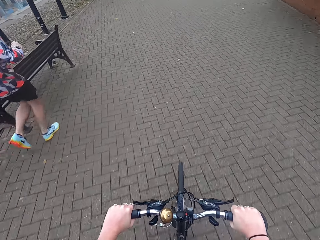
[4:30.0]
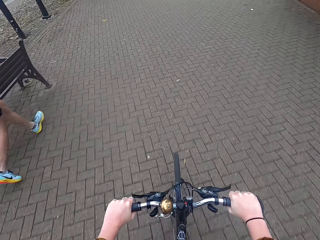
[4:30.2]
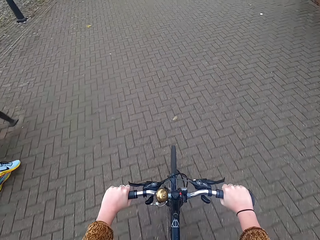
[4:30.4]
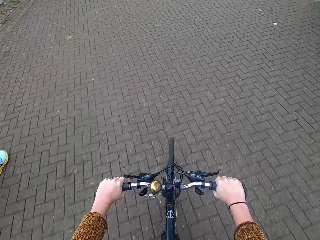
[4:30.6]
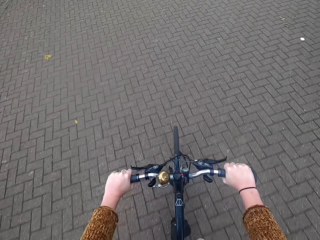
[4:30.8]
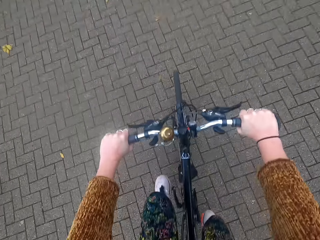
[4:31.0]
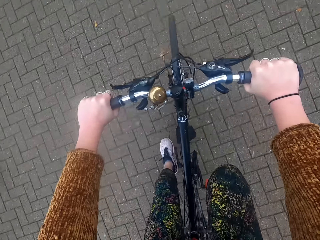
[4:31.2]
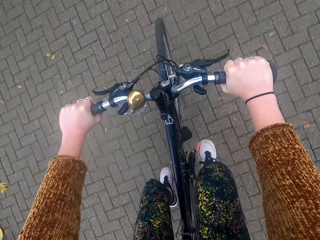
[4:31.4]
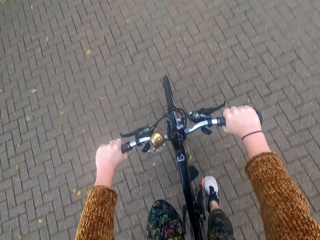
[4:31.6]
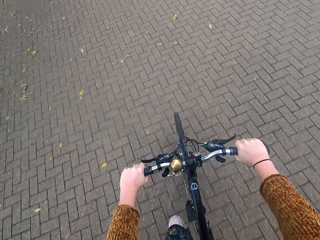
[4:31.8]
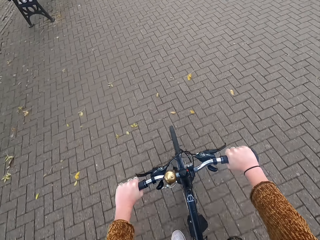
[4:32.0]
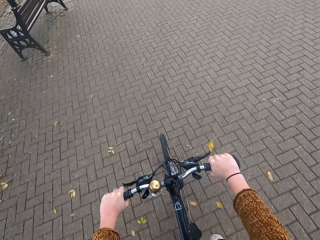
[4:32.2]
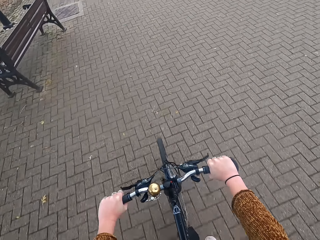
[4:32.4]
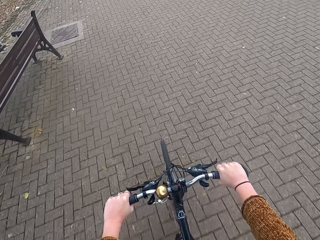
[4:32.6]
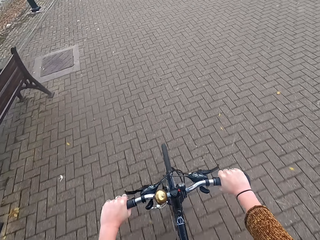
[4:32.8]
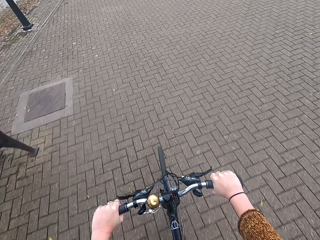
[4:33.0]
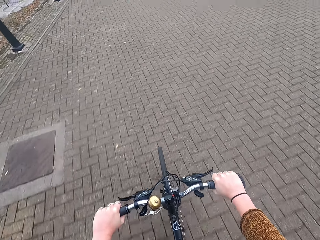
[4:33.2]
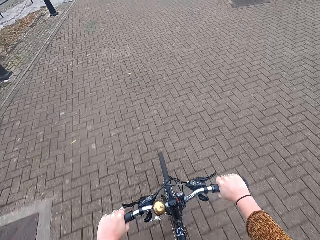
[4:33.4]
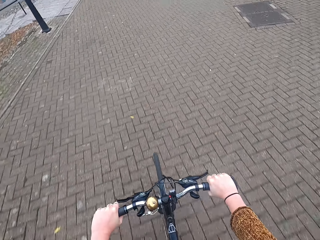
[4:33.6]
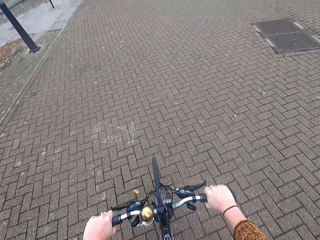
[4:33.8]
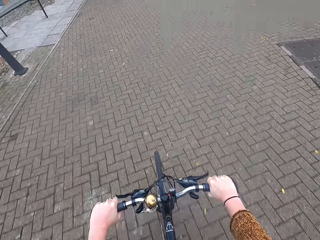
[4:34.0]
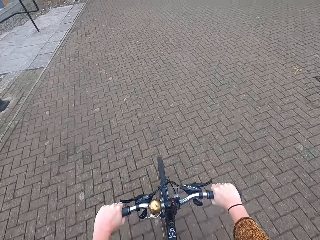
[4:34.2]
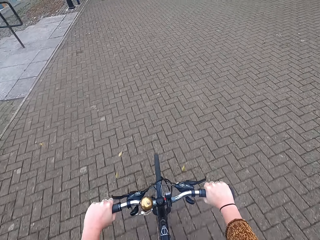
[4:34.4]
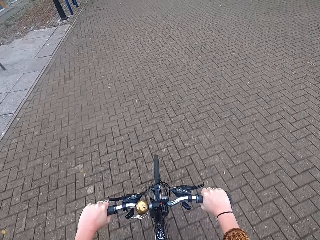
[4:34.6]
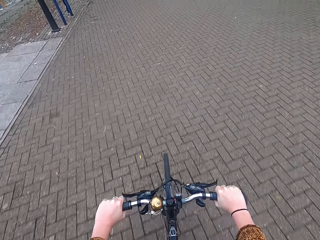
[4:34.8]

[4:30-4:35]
The camera wearer rides the bicycle past the man.

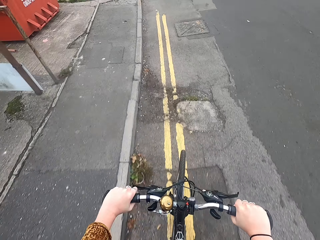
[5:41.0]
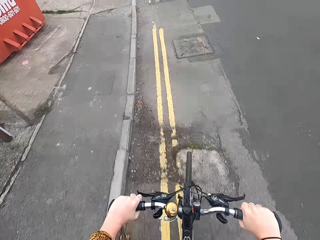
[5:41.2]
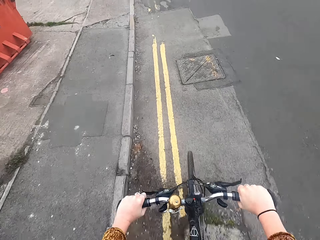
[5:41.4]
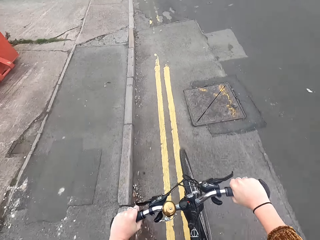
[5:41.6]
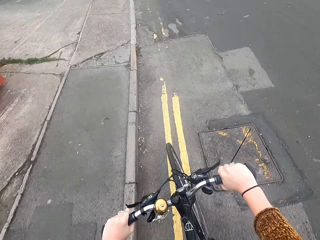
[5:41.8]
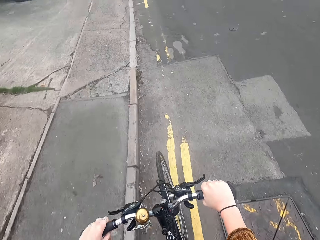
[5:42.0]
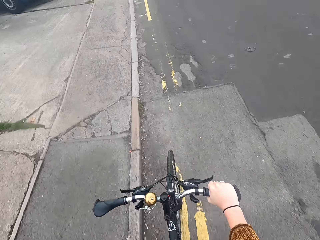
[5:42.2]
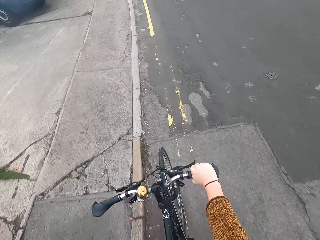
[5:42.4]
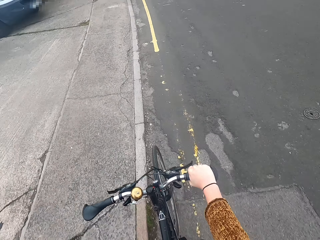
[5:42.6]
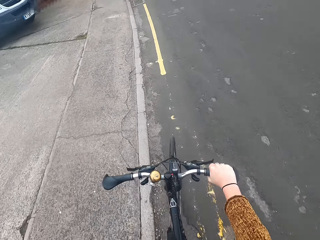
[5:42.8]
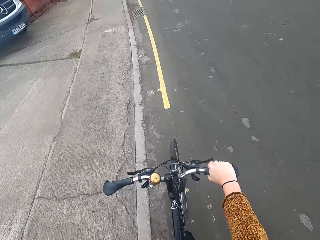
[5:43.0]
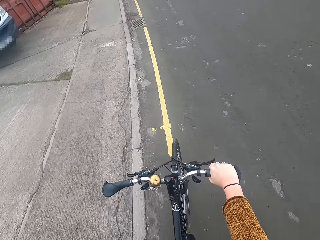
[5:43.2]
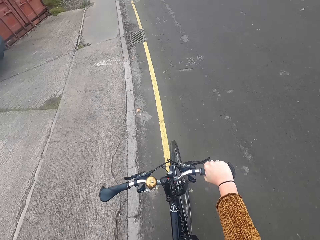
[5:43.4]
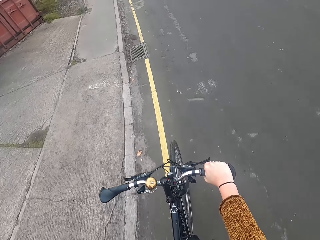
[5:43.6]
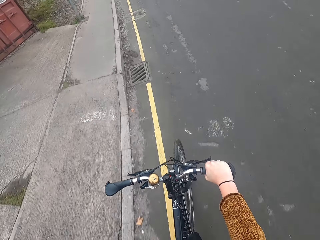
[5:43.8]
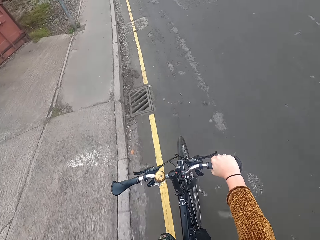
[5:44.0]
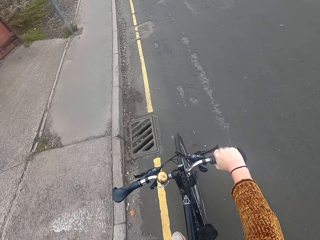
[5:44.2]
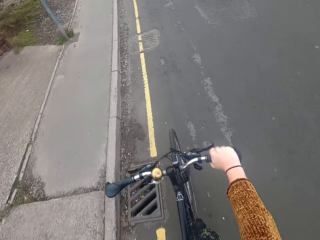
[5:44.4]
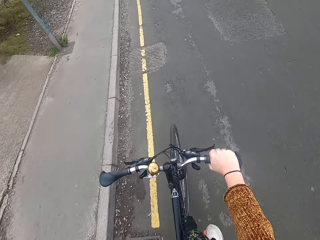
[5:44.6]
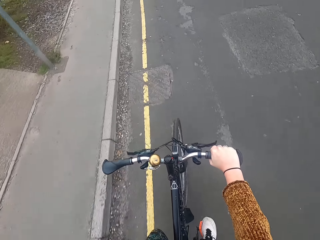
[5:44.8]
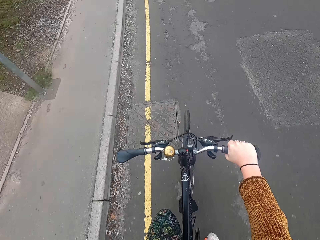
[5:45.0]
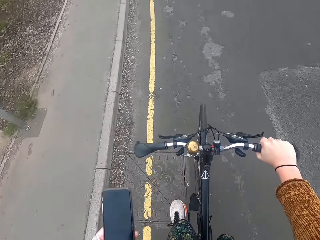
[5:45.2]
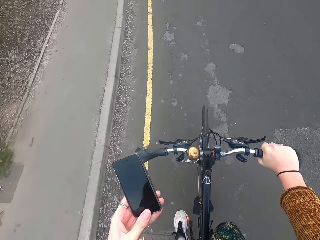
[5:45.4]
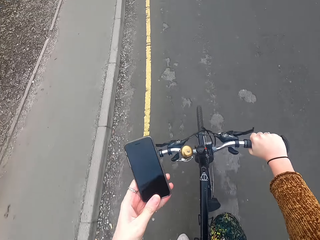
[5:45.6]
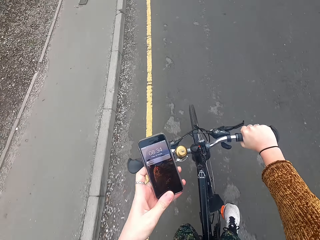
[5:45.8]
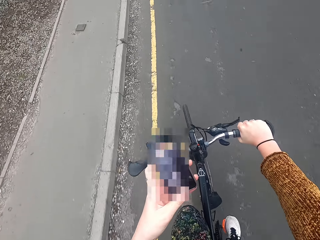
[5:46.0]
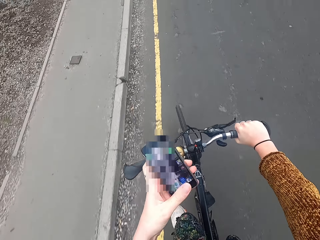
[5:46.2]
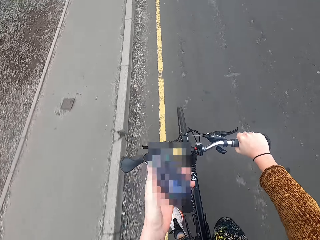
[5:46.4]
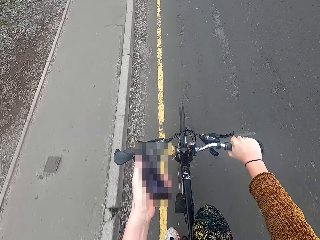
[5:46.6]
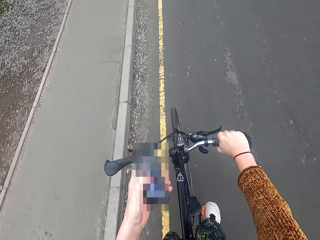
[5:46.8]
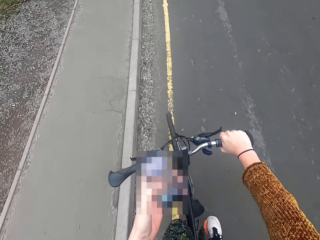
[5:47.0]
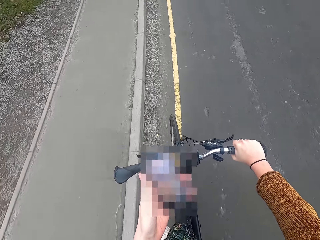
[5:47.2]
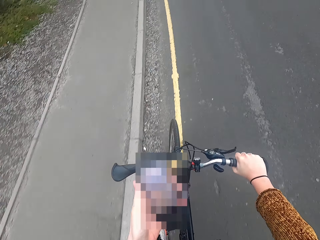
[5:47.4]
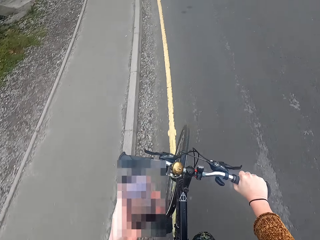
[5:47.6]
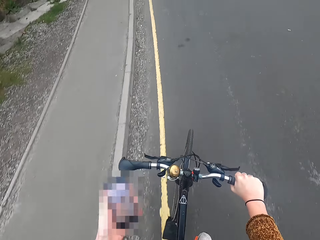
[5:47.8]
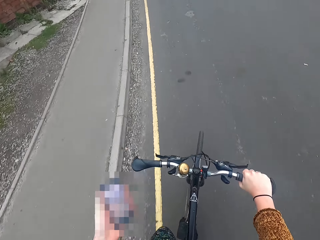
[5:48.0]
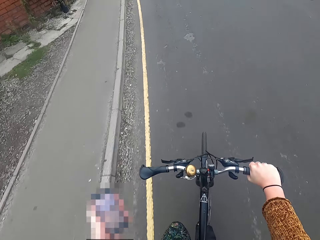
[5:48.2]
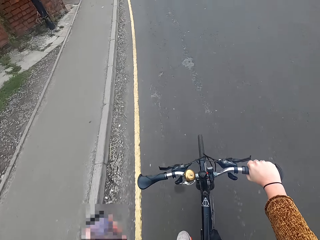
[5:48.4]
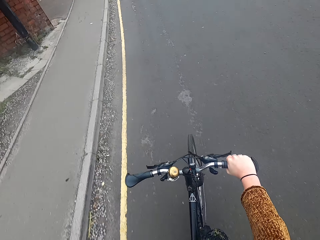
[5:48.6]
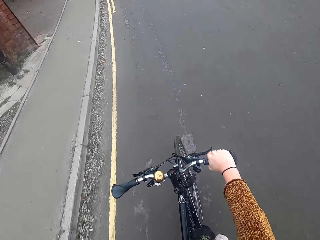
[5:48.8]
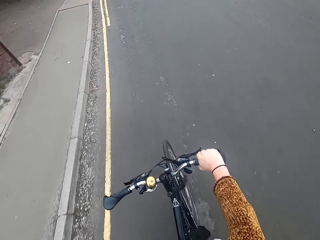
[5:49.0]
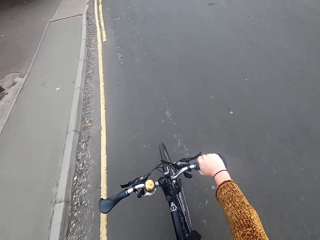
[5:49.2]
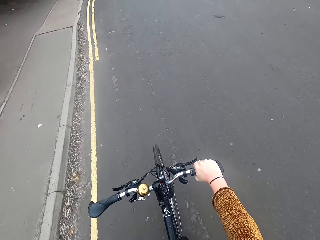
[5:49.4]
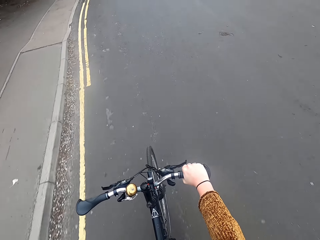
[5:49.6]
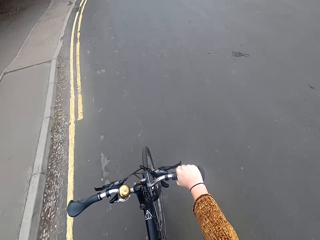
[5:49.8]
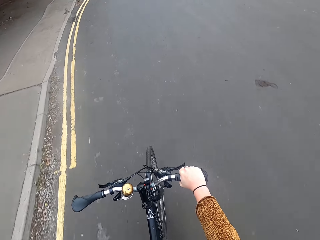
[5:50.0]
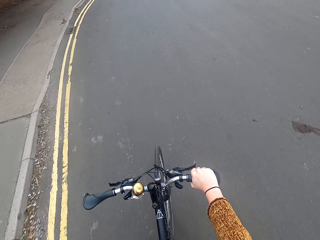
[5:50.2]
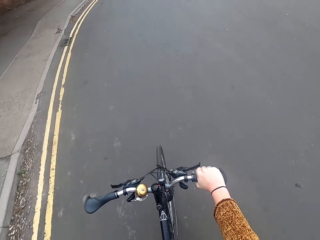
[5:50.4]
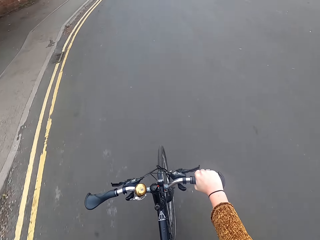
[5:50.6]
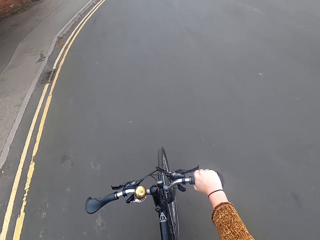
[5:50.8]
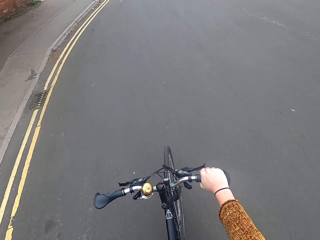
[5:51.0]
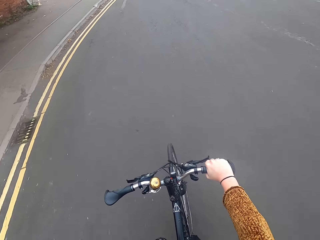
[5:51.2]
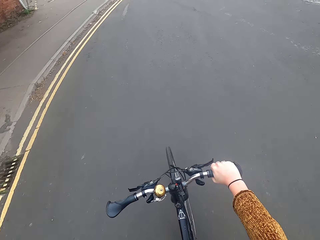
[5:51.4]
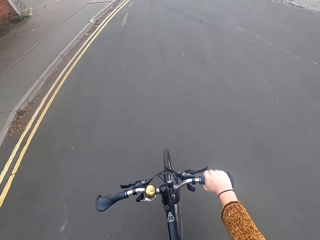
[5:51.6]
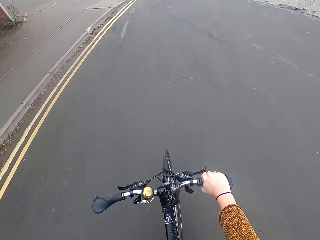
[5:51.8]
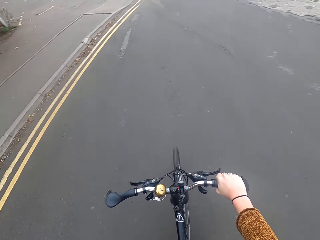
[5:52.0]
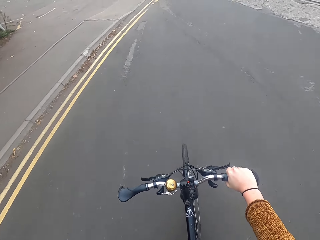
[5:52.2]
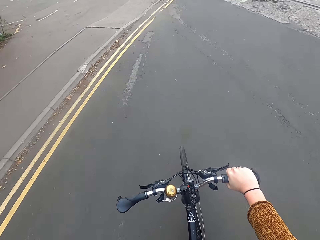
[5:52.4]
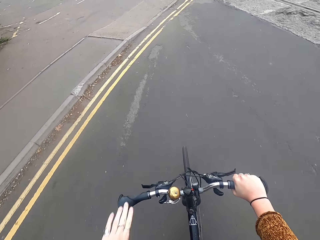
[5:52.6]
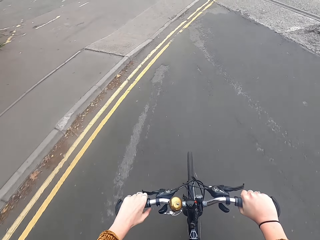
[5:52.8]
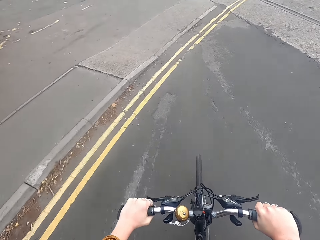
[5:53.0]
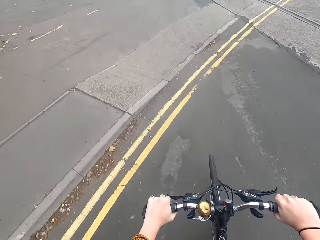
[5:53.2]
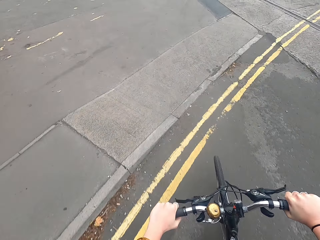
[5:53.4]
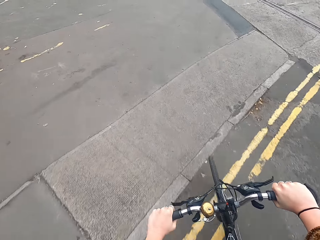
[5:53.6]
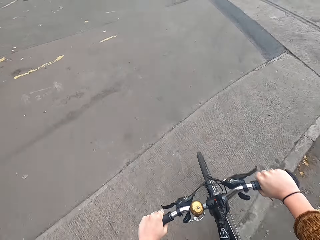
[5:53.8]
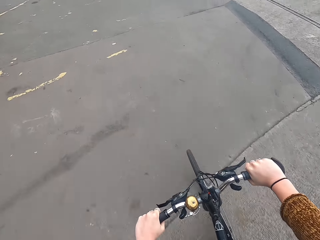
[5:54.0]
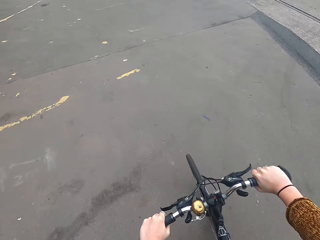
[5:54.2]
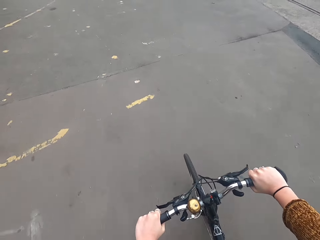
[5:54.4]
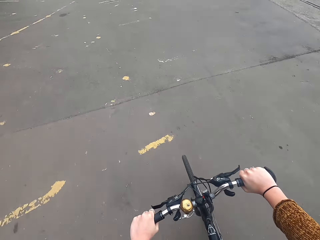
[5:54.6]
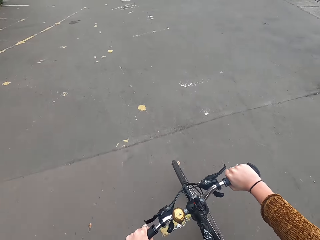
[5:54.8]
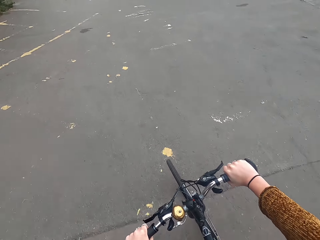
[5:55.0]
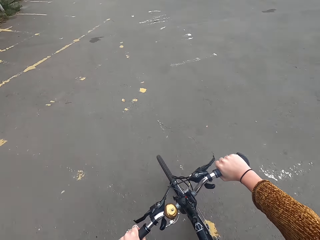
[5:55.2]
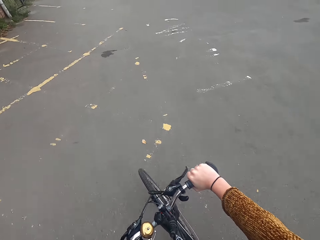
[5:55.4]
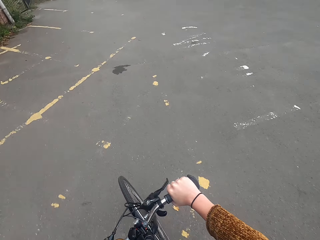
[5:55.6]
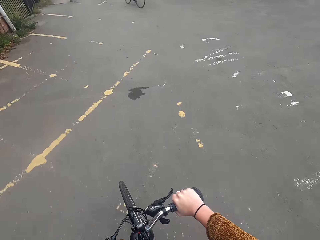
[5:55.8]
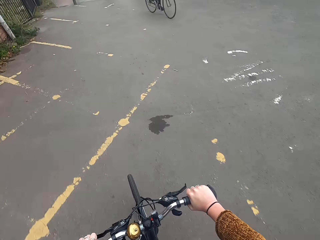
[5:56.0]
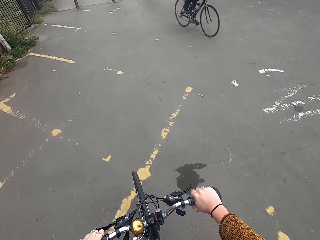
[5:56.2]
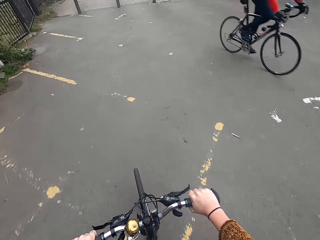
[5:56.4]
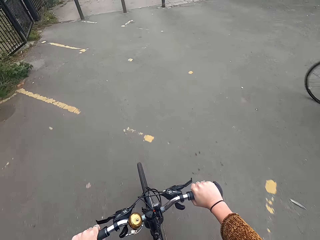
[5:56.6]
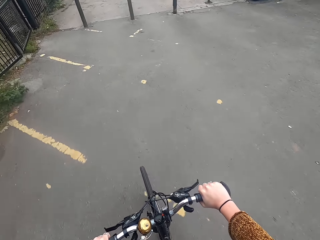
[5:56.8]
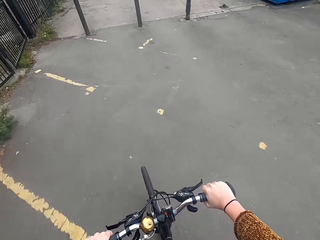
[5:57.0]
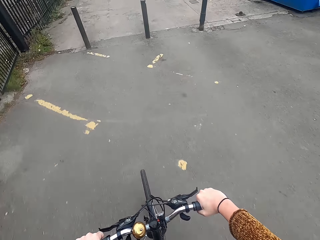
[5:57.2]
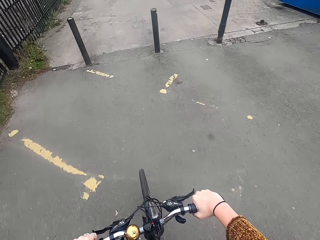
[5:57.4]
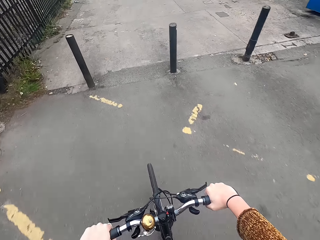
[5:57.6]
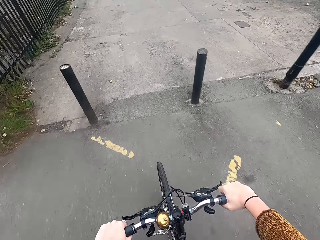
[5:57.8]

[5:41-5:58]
The camera wearer rides the bicycle with her right hand. She presses a phone with her left hand. She browses her phone. She cycles the bicycle on the road. She rides the bicycle with both hands.
